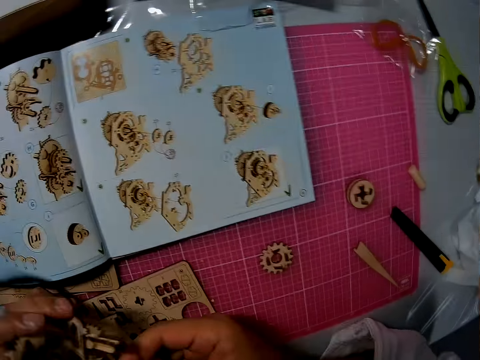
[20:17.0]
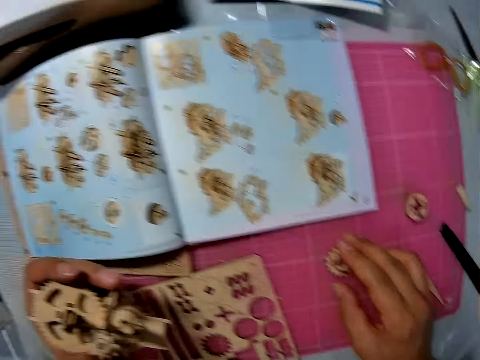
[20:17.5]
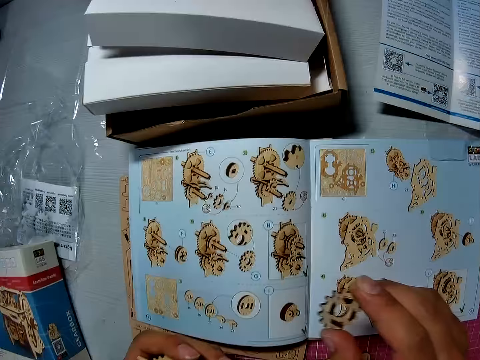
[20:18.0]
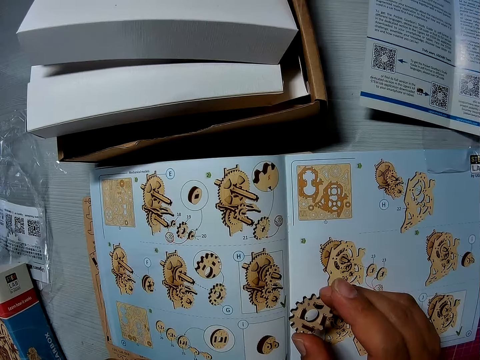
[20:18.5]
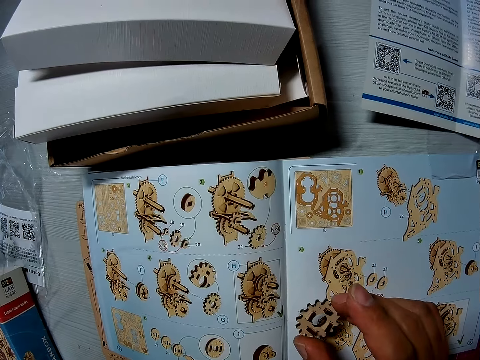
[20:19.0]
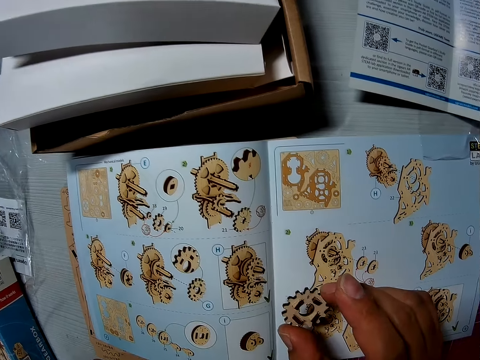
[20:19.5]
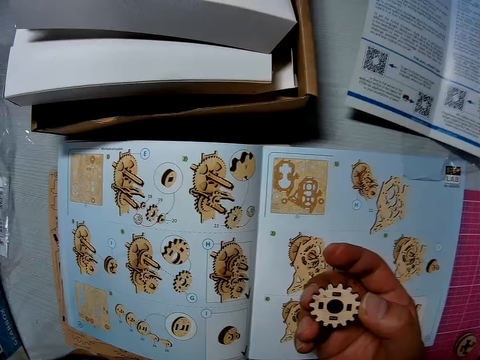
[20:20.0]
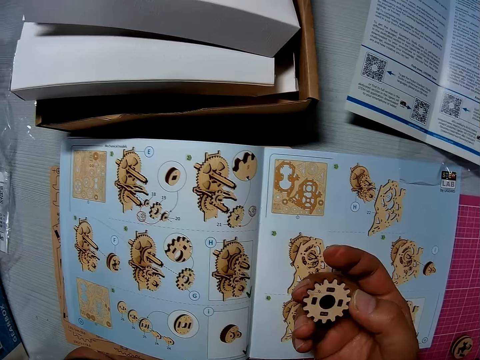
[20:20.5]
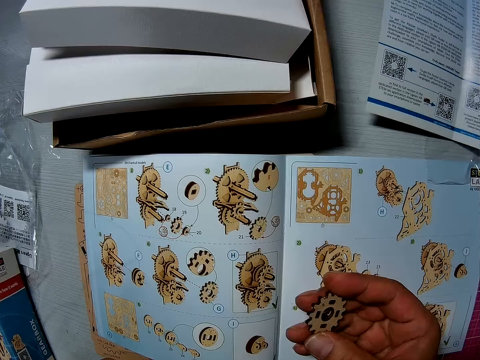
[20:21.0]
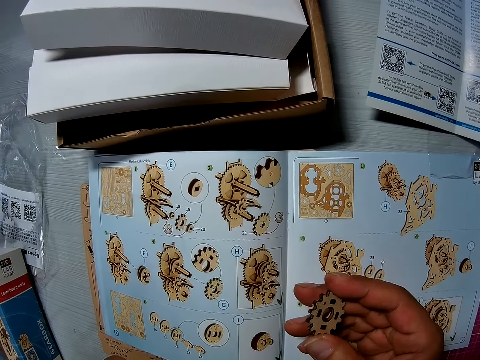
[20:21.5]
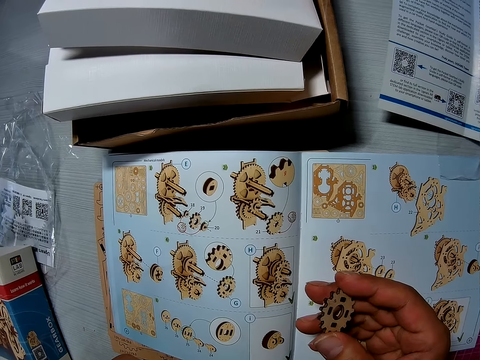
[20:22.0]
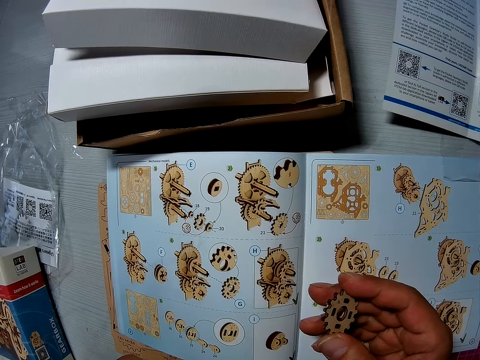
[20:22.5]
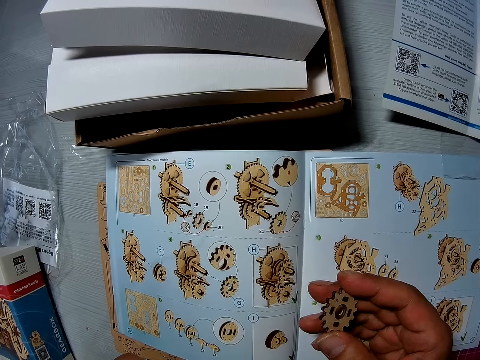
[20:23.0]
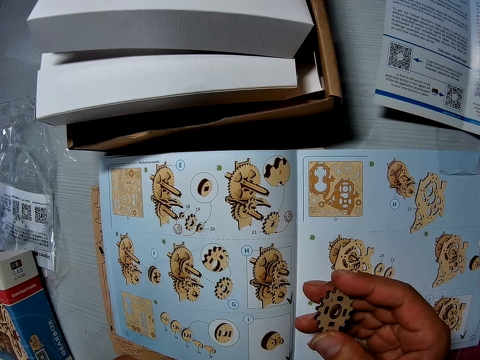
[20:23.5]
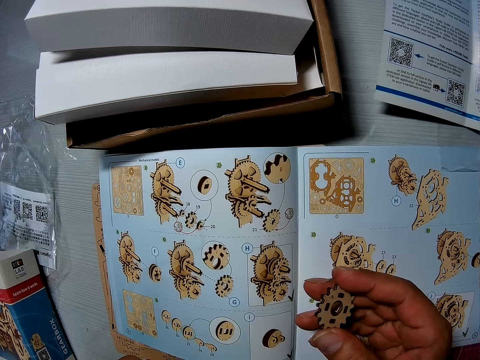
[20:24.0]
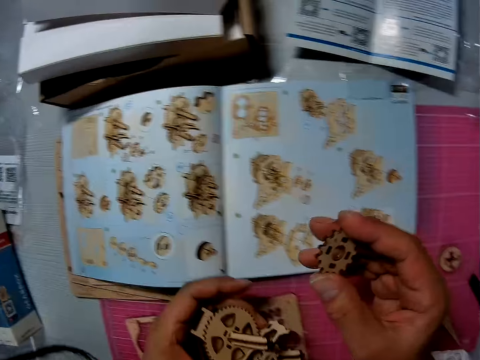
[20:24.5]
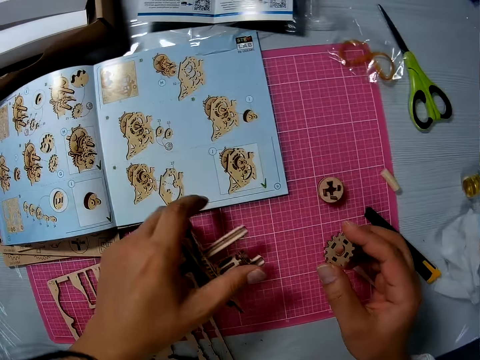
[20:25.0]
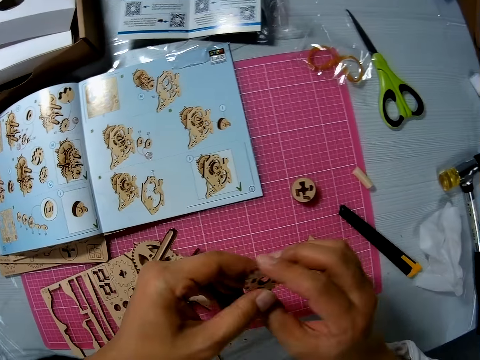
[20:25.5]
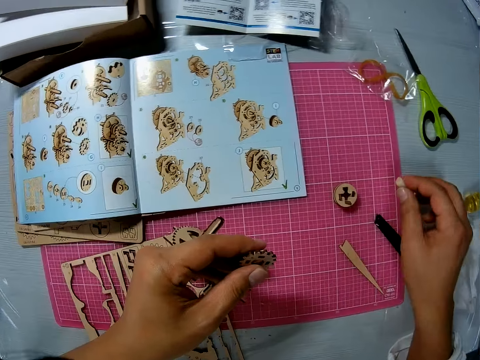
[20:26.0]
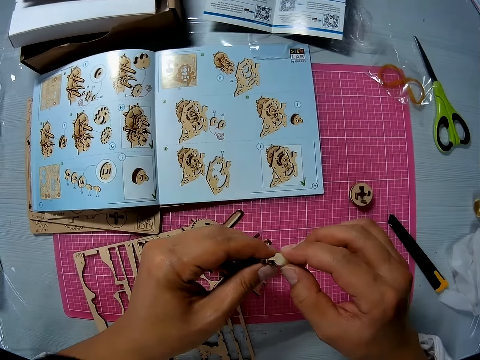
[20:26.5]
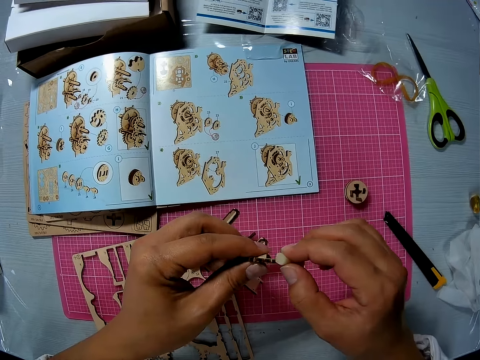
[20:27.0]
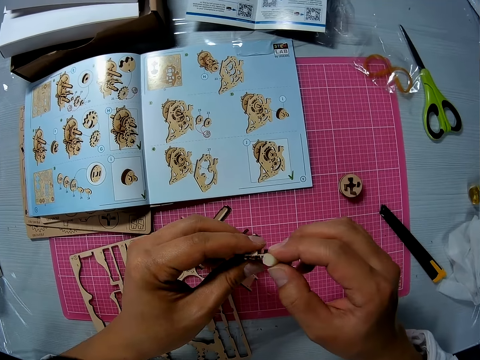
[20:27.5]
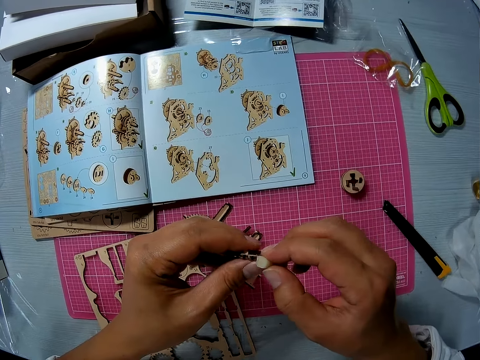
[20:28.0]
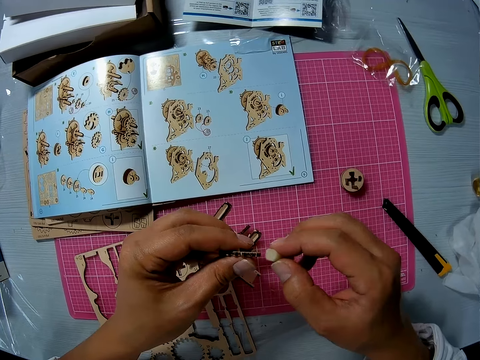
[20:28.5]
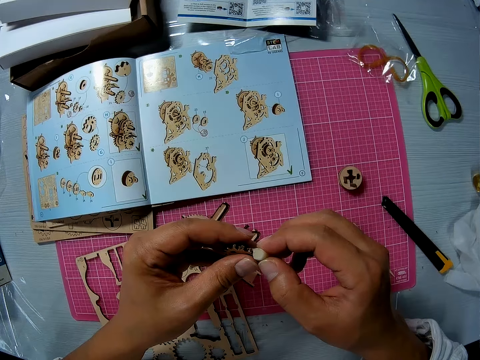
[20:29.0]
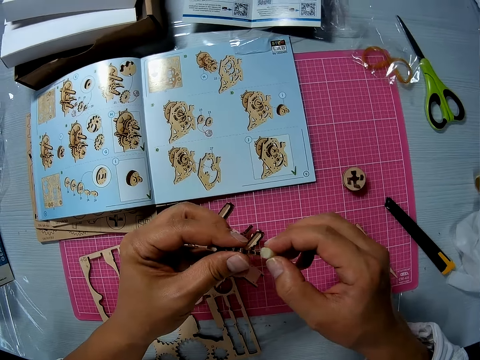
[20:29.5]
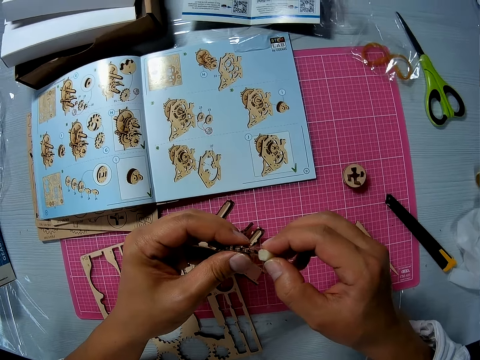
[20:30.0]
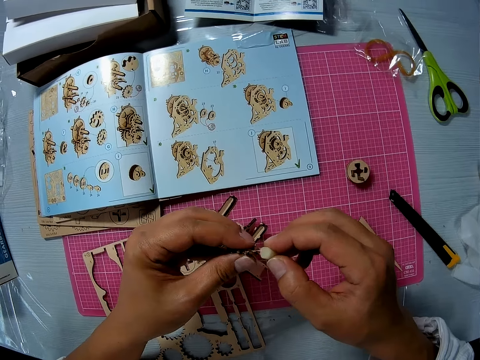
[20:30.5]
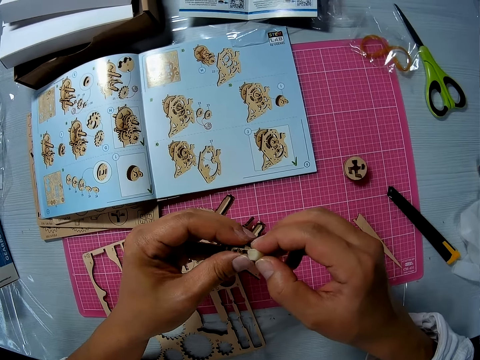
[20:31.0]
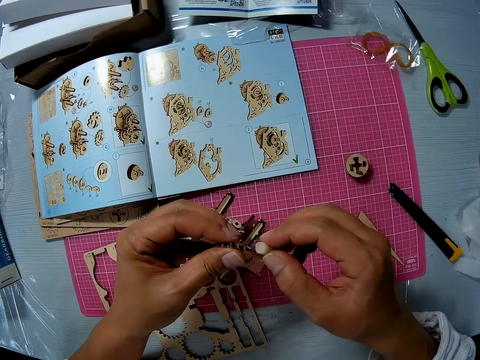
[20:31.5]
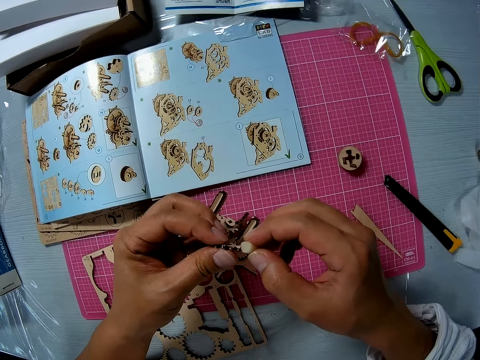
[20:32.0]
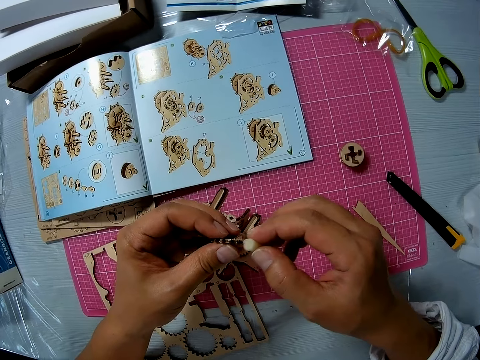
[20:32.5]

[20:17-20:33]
The camera wearer picks up a wooden piece from the cutting sheet. He moves the wooden piece close to the instruction manual. He looks at something. He places the assembled pieces on the cutting sheet. He passes the wooden piece in his right hand to his left hand. He picks up the block sandpaper on the cutting sheet and sandpapers the wooden piece in his left hand with the block sandpaper.

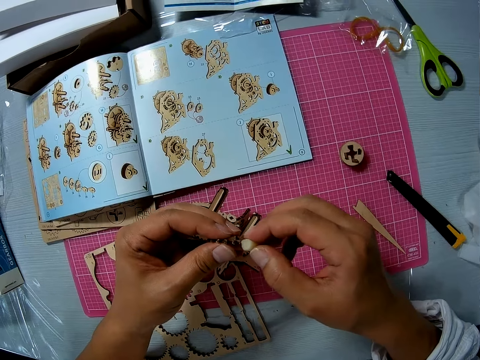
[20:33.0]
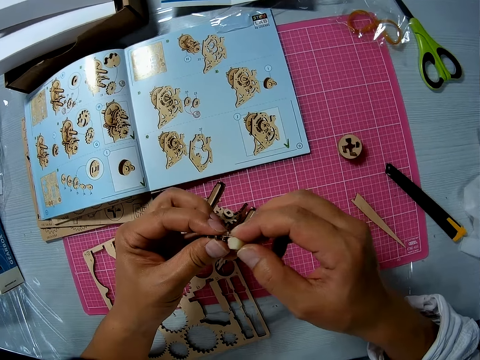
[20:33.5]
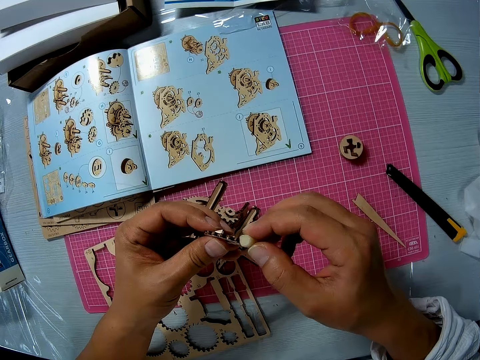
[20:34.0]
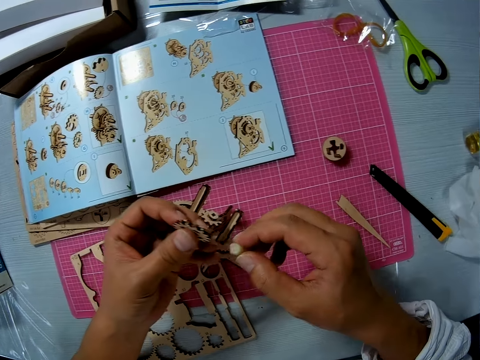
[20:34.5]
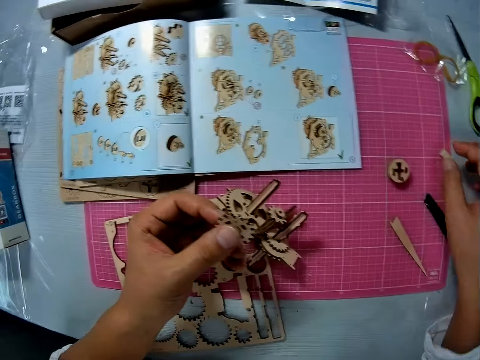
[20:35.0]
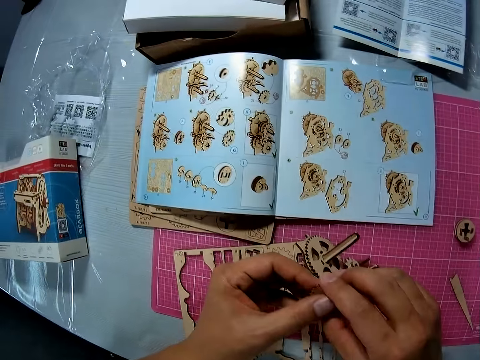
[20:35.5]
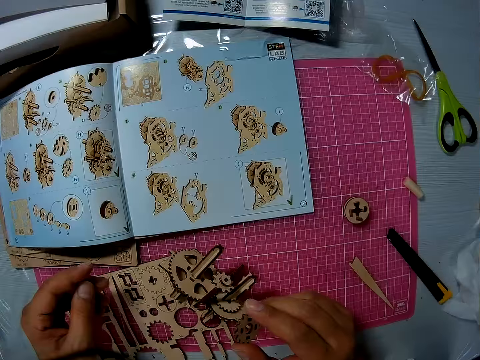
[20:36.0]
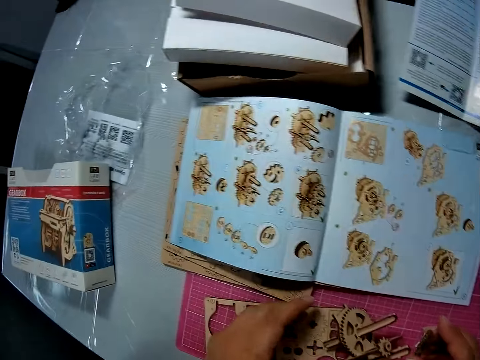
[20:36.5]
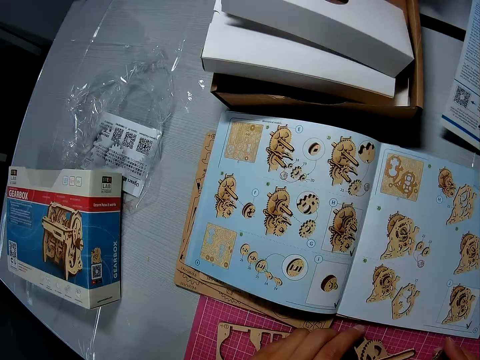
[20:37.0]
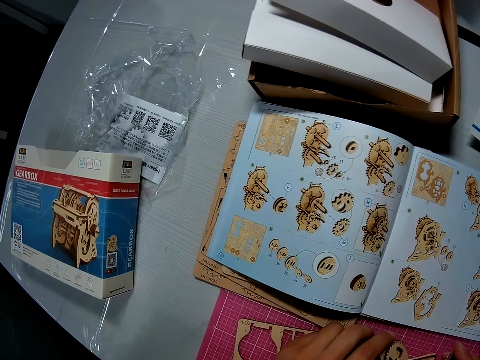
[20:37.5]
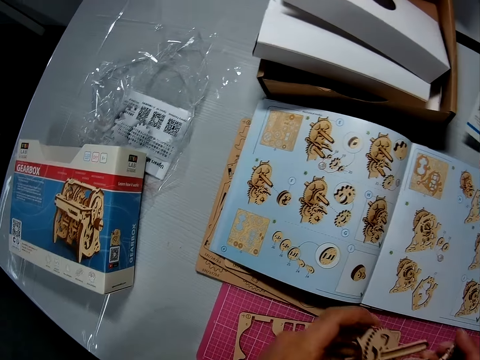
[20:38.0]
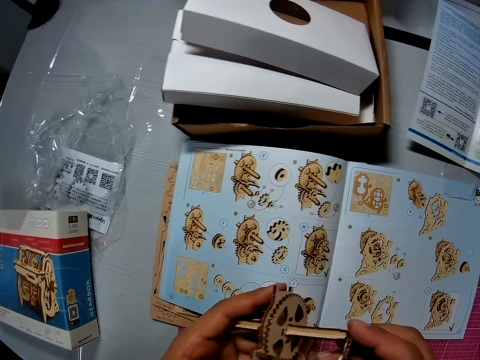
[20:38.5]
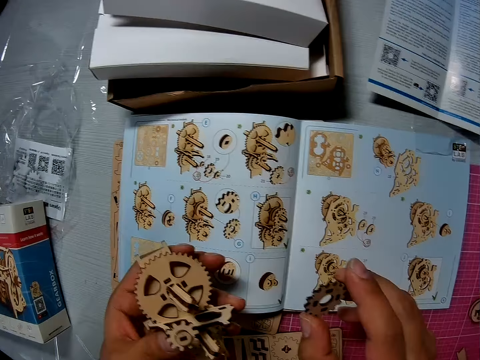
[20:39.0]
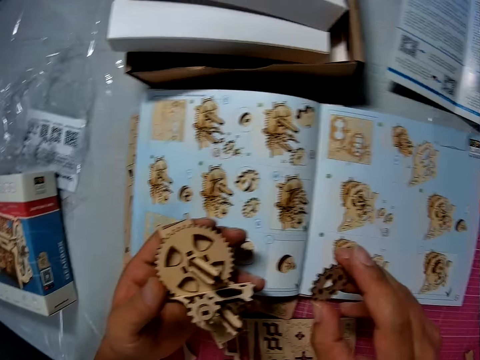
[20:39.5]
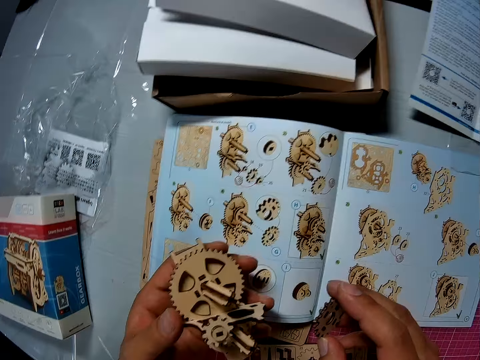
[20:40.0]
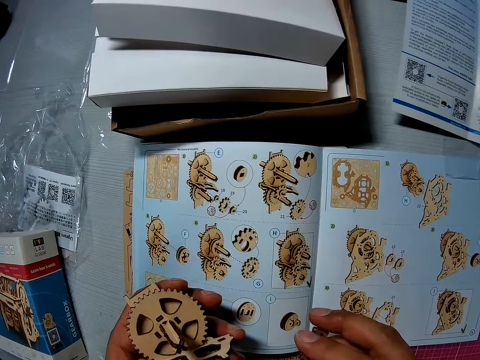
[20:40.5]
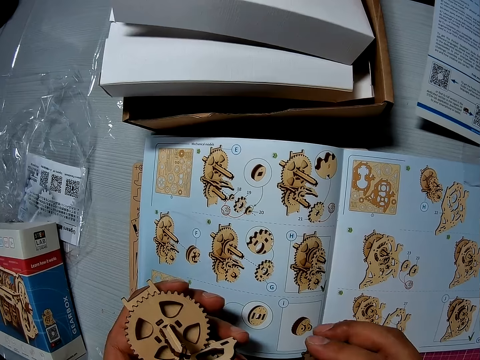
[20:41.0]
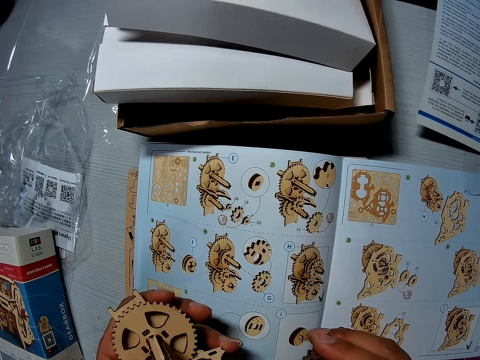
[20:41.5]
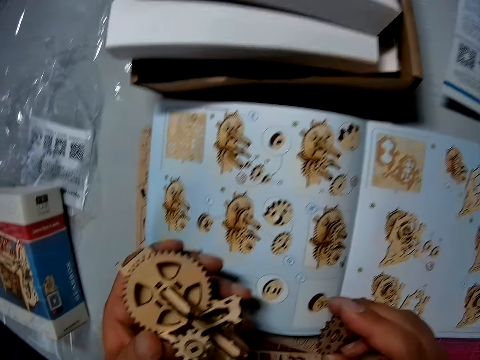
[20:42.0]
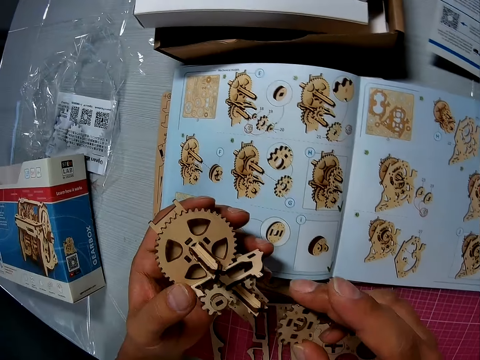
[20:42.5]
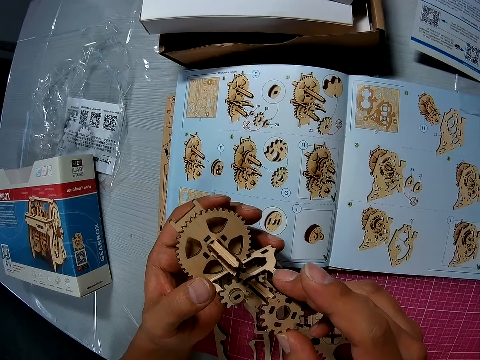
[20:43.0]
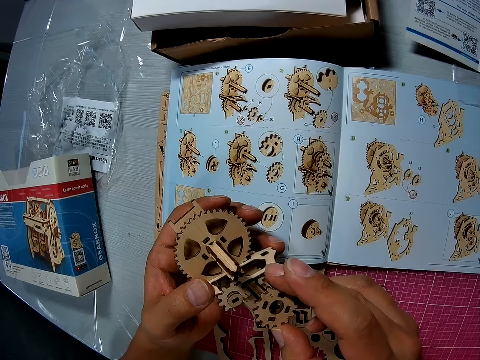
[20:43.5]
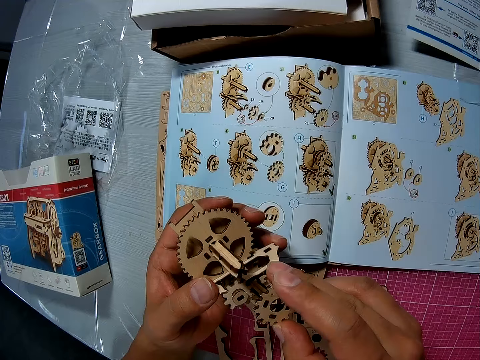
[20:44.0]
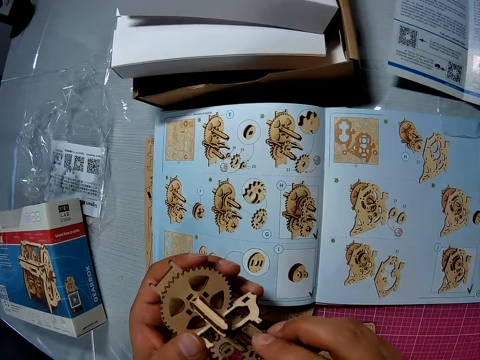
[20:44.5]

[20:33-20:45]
The camera wearer places the block sandpaper on the cutting sheet. He passes the wooden piece to his right hand. He picks up the assembled wooden pieces from the cutting sheet. He glances at the instruction manual. He attaches the wooden piece to the assembled wooden pieces.
